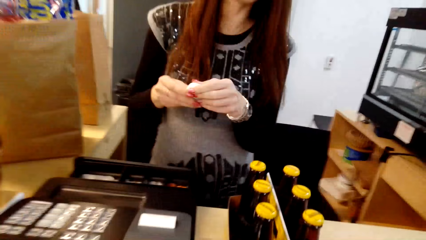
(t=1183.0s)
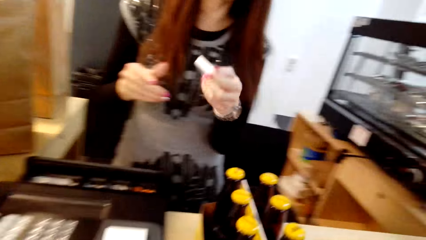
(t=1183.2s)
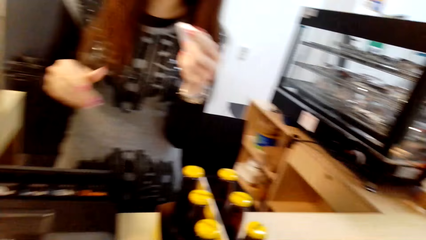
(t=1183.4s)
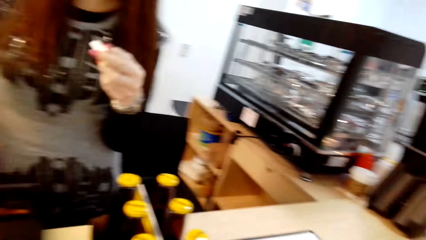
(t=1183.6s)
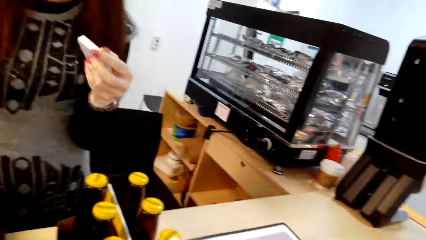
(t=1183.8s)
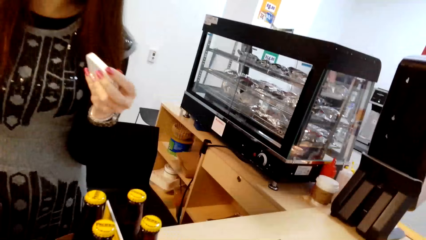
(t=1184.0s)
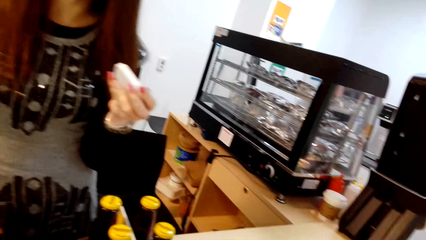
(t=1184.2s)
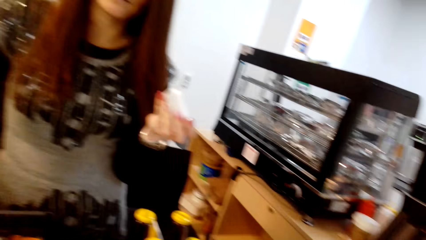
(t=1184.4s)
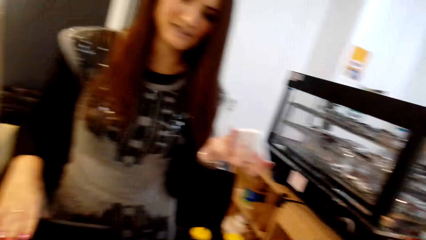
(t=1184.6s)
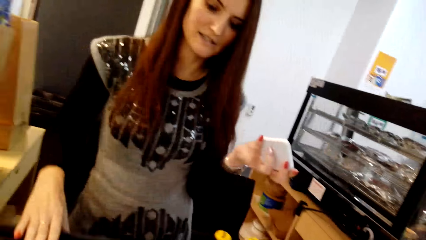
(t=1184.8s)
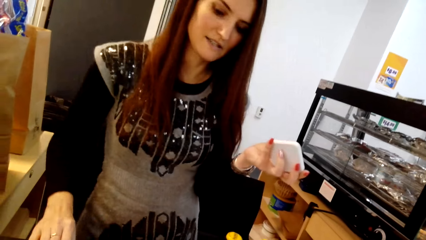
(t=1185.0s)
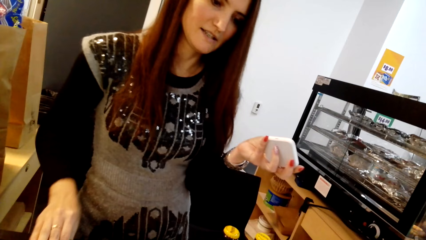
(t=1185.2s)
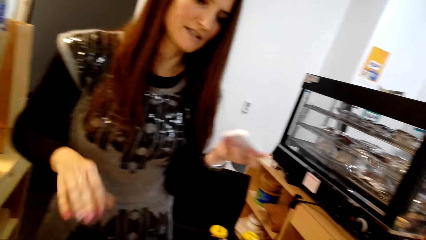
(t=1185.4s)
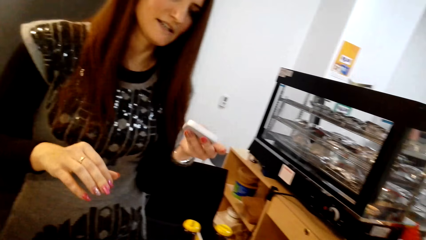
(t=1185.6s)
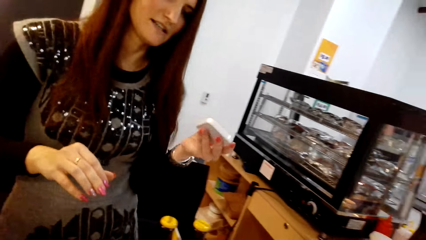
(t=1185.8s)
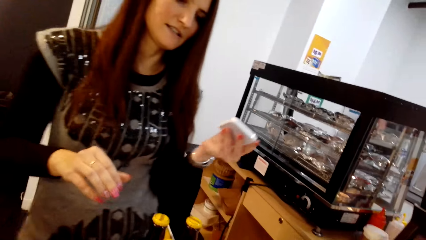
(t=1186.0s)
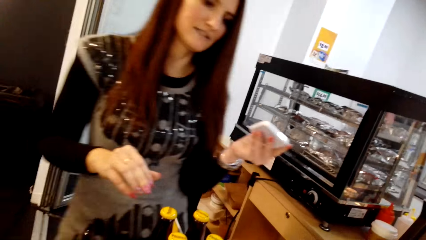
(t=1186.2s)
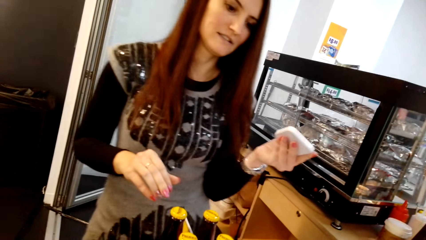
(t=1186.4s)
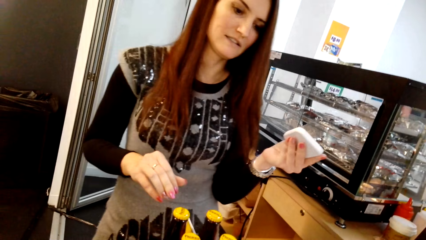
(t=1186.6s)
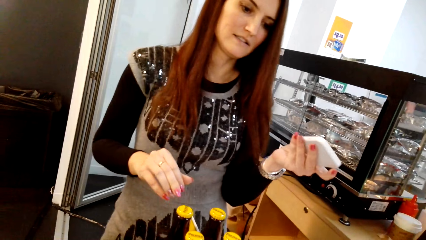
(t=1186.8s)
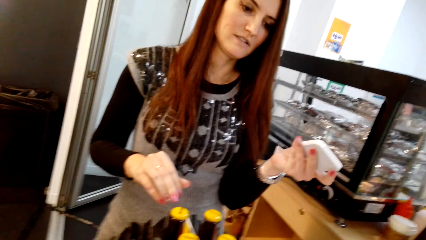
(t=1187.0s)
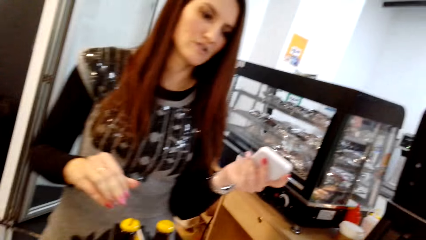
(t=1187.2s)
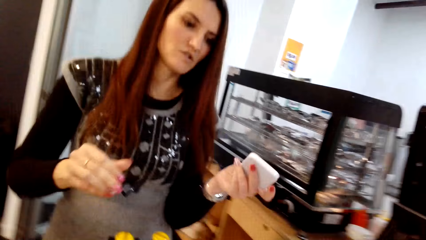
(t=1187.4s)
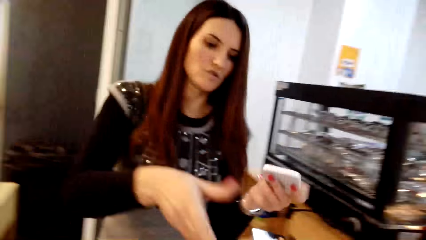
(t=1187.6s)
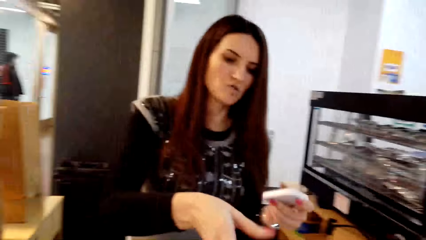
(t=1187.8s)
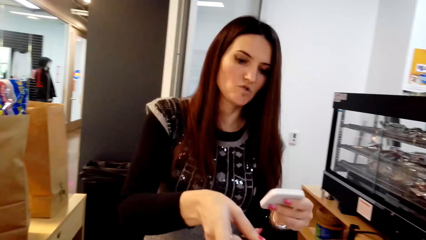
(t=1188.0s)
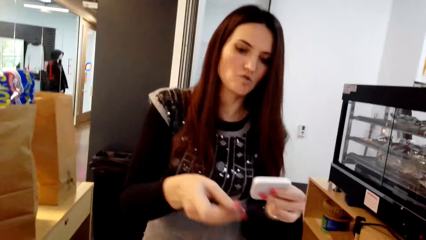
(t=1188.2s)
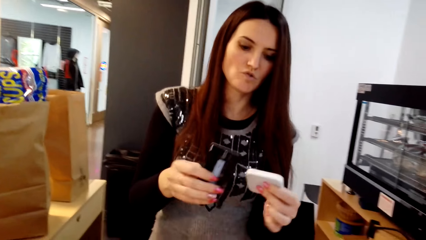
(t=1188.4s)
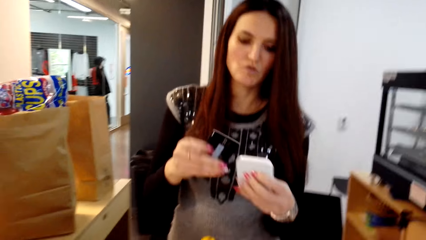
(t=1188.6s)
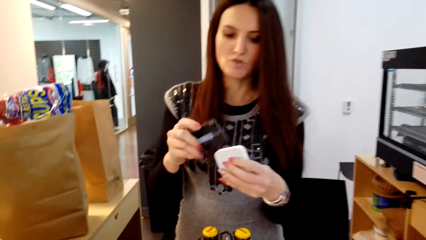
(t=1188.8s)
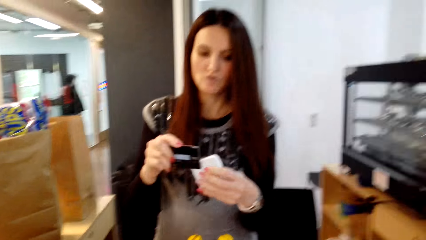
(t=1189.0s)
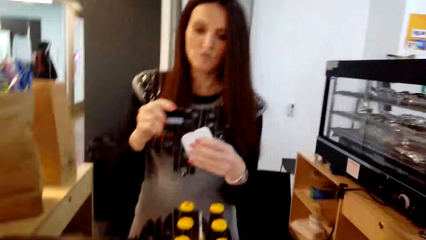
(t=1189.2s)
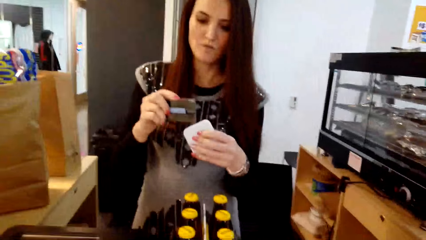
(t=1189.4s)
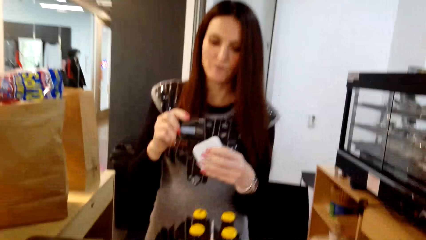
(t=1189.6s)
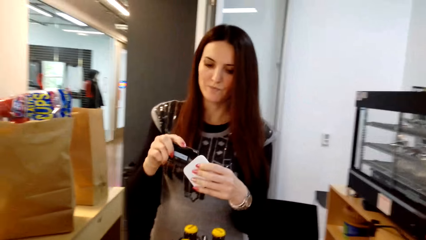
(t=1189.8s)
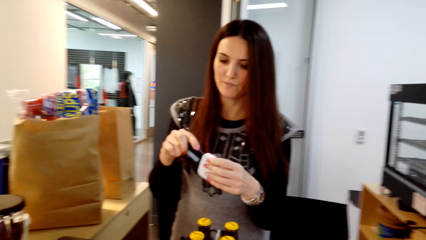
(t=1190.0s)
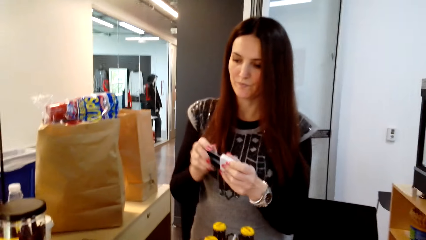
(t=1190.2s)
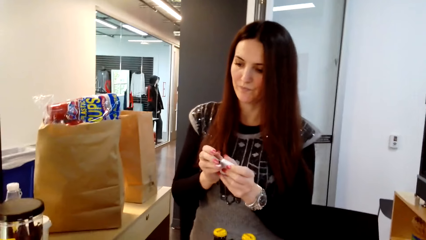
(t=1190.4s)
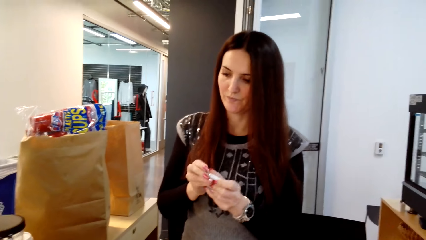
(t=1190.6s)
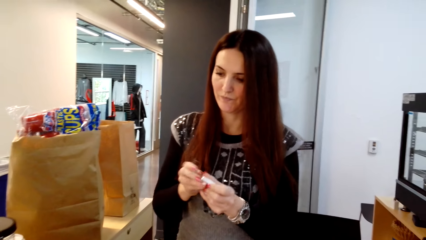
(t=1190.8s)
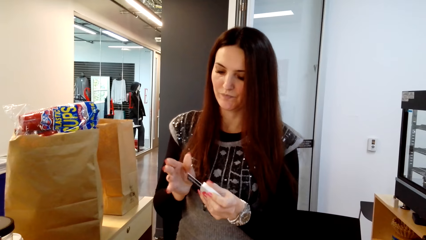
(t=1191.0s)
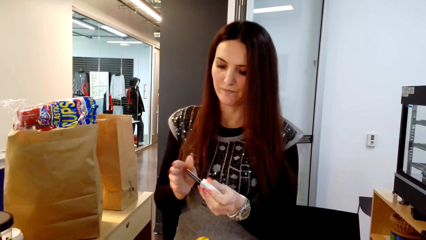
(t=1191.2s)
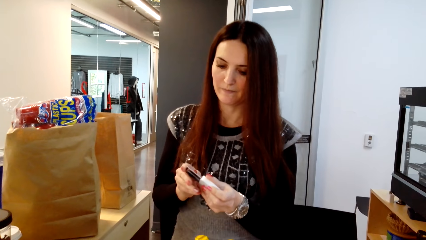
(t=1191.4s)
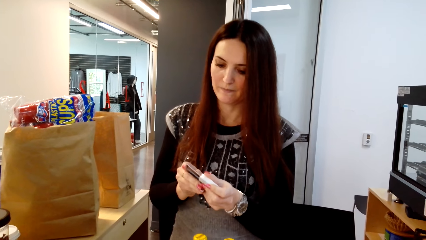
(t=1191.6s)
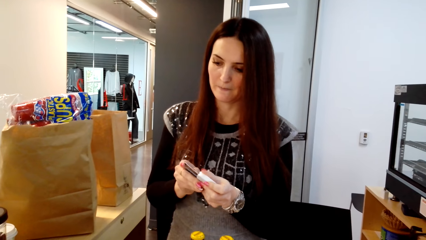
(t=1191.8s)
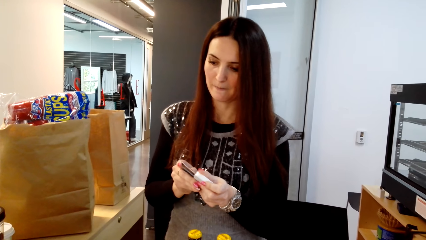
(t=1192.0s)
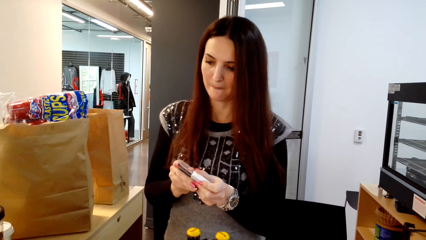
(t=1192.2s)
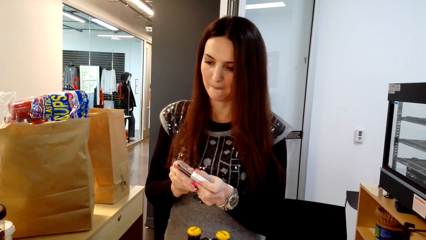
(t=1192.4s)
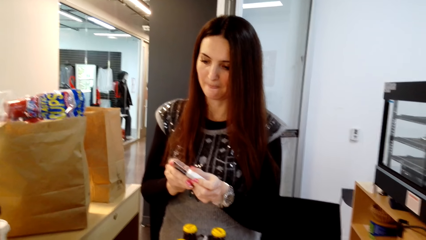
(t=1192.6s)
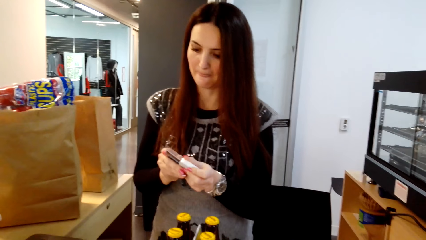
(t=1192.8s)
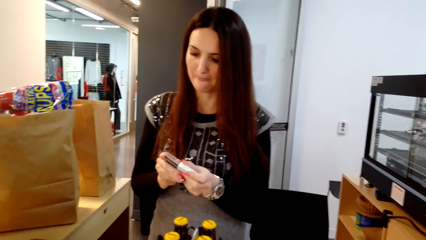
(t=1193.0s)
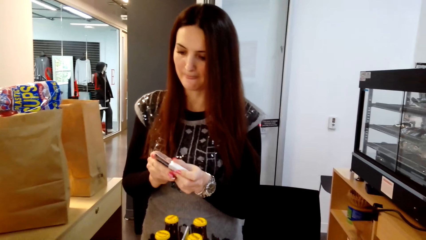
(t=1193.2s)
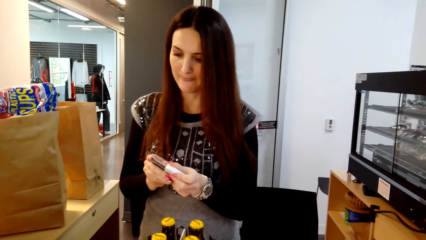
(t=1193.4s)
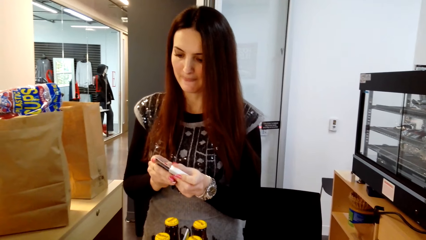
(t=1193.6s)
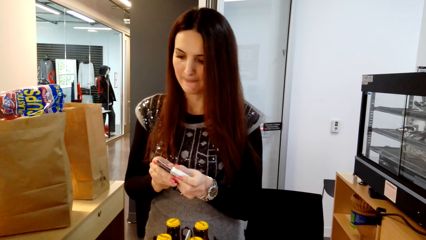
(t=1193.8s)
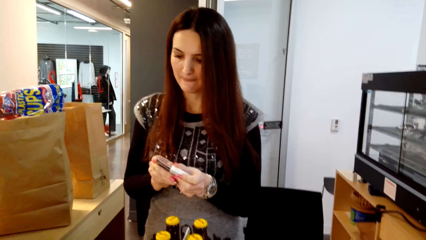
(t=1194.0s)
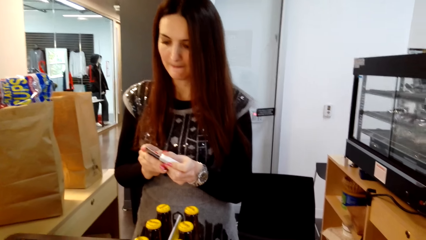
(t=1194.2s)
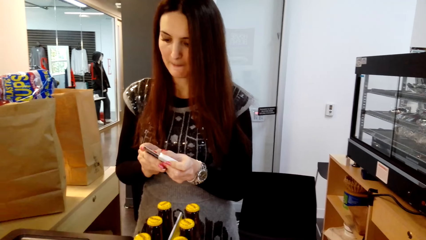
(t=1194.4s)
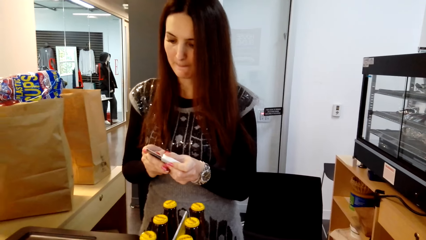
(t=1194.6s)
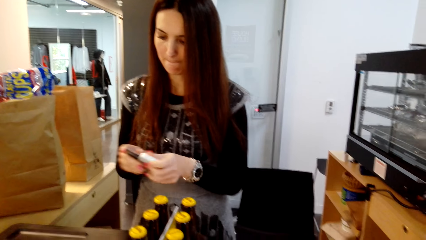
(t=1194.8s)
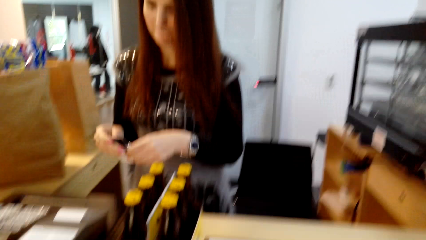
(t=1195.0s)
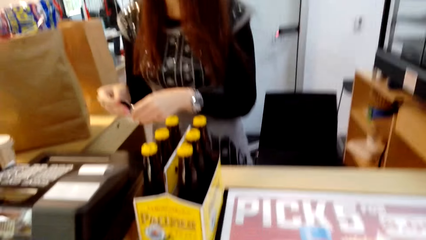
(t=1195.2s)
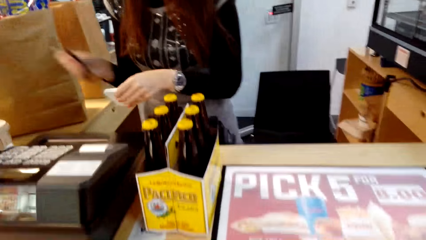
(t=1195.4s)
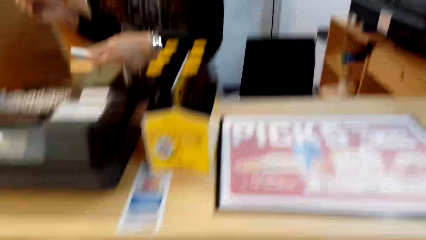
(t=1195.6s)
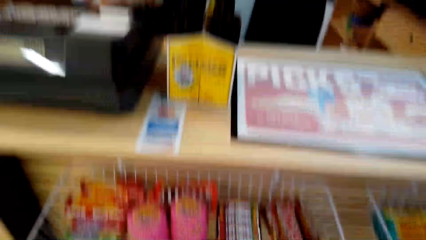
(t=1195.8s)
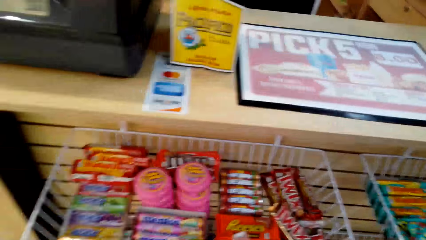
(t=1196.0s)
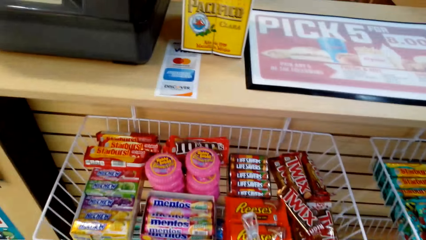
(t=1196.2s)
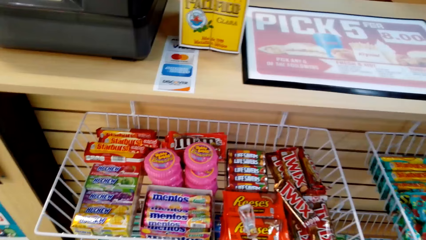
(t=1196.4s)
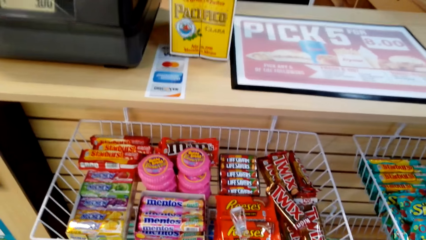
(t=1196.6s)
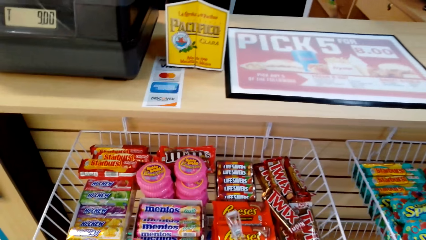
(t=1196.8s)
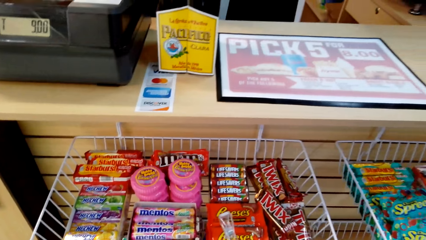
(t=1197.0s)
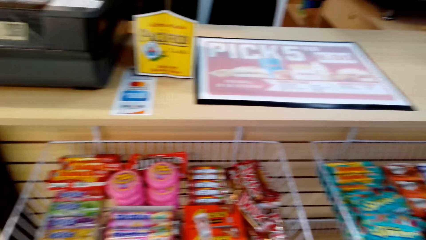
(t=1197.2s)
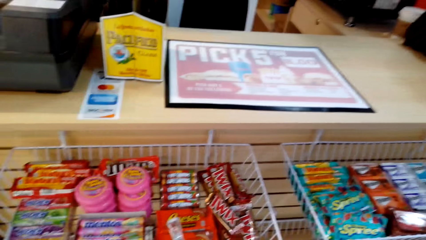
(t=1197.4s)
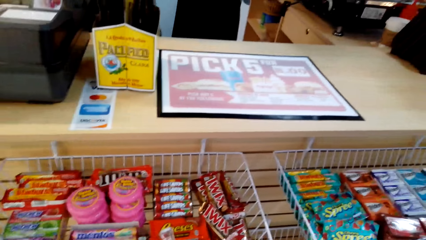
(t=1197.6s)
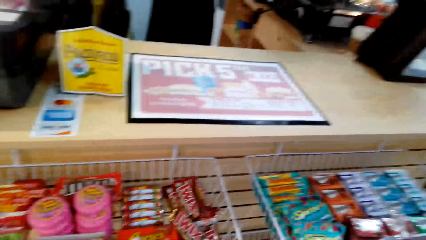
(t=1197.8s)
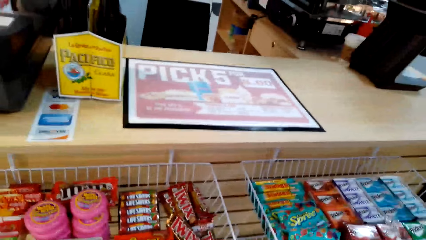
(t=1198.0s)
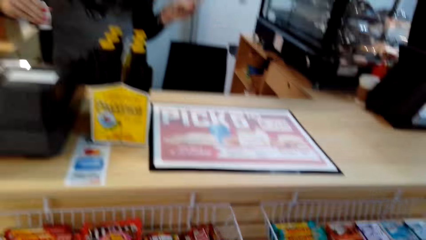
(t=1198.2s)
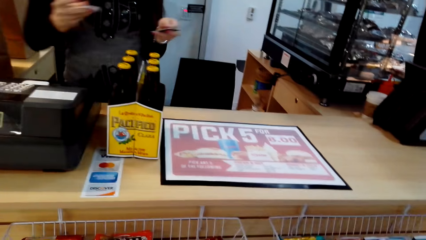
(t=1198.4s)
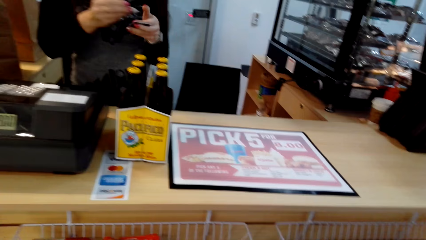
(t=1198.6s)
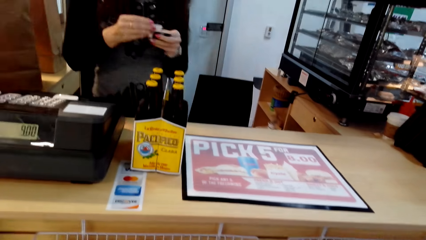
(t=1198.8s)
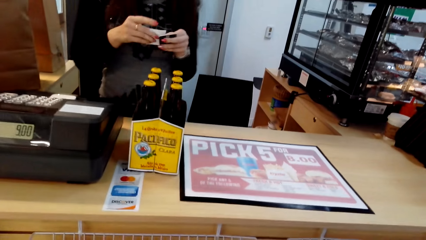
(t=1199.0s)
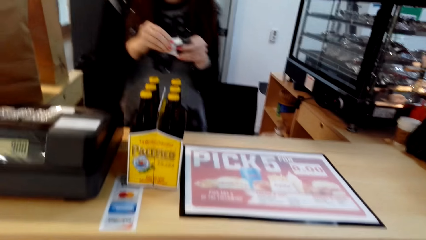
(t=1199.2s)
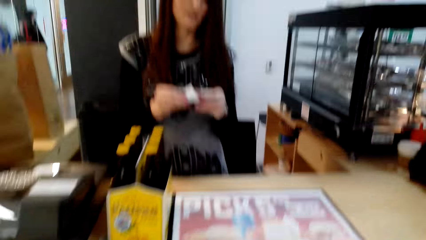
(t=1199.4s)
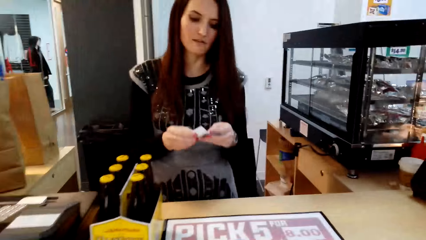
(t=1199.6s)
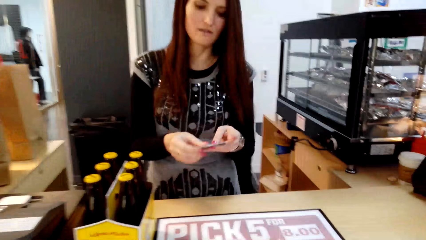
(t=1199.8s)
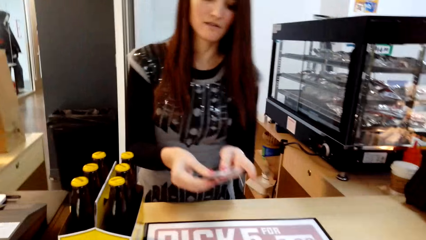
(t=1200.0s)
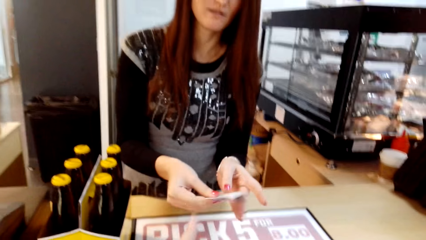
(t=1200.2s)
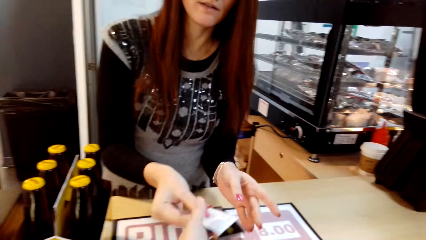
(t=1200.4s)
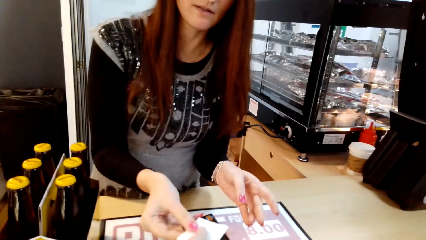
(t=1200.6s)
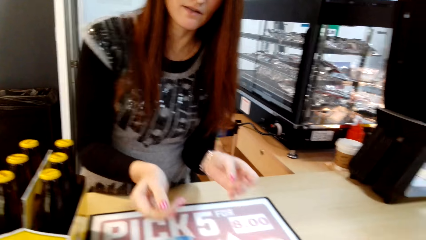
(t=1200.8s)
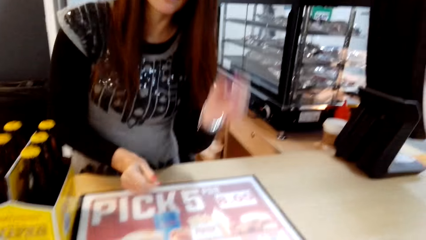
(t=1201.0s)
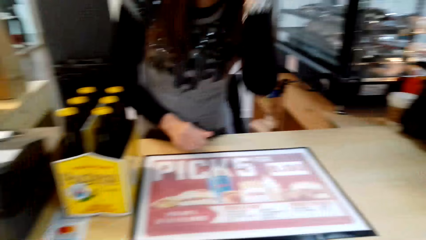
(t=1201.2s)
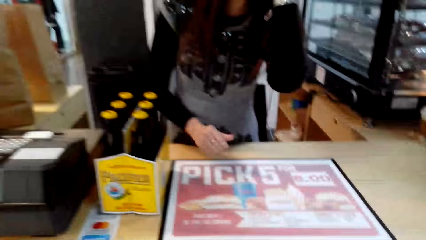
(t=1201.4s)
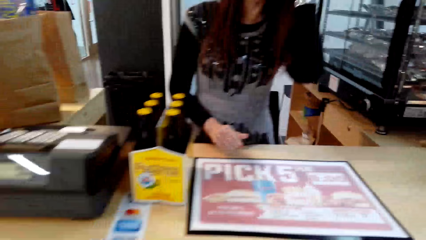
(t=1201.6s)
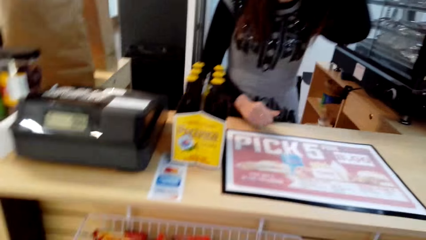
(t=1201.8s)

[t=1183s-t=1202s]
A lady holds a card reader with the other hand. The lady takes a credit card. The camera wearer gives the lady the card. The lady inserts the credit card in the card reader, pulls the credit card, and holds a receipt. The camera wearer converses with the lady. The lady moves a hand. The camera wearer takes the credit card and the receipt.
